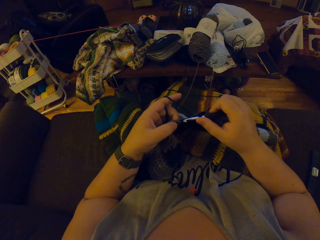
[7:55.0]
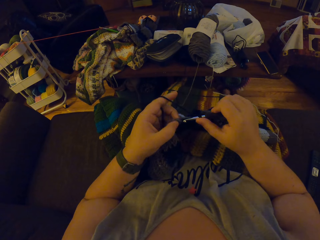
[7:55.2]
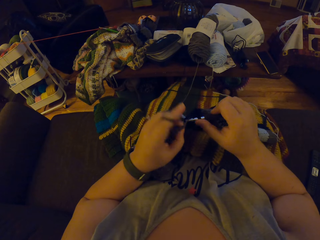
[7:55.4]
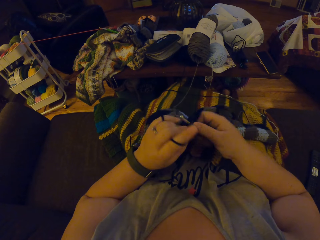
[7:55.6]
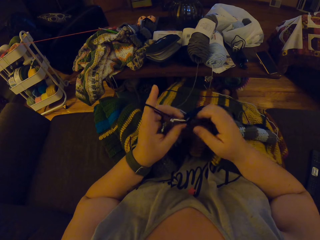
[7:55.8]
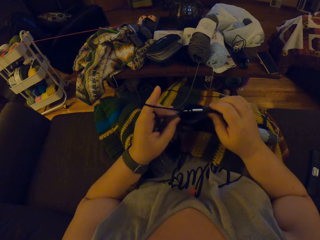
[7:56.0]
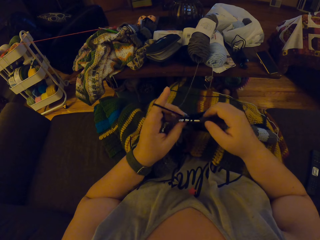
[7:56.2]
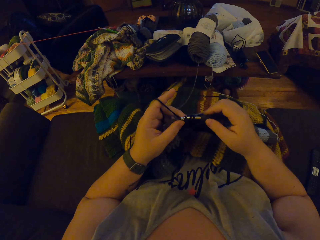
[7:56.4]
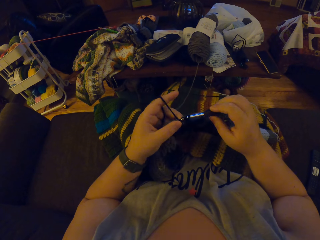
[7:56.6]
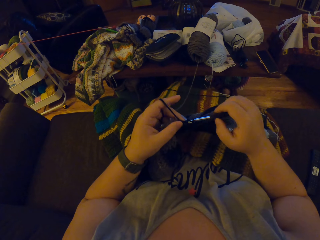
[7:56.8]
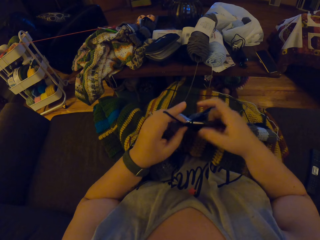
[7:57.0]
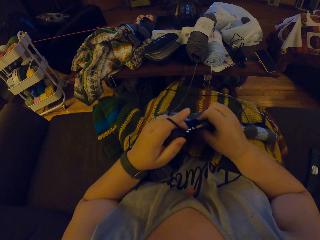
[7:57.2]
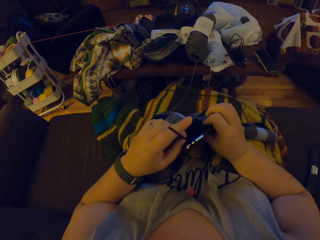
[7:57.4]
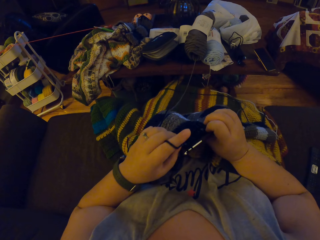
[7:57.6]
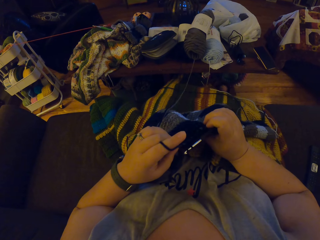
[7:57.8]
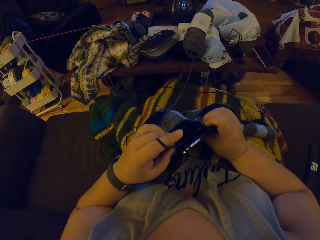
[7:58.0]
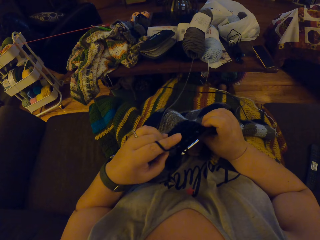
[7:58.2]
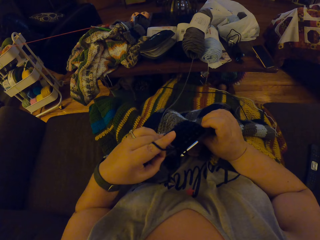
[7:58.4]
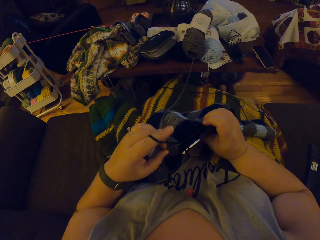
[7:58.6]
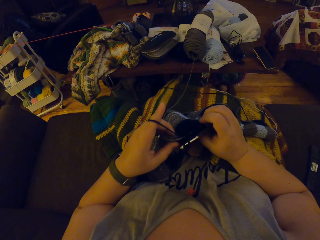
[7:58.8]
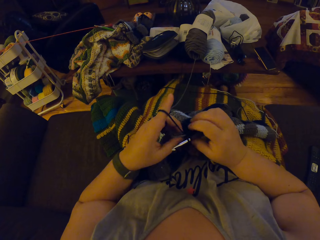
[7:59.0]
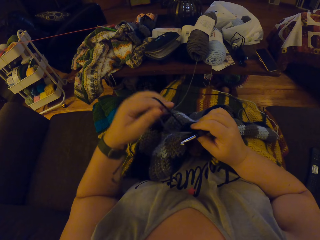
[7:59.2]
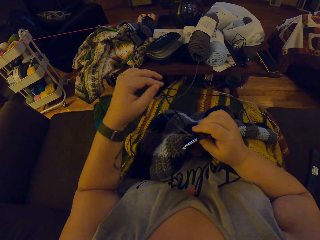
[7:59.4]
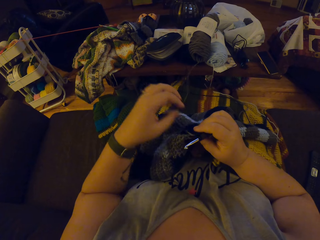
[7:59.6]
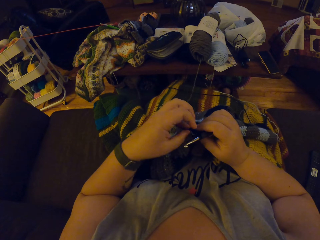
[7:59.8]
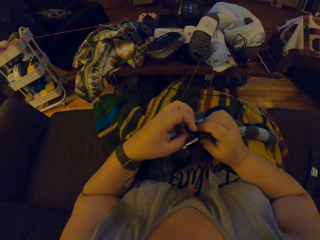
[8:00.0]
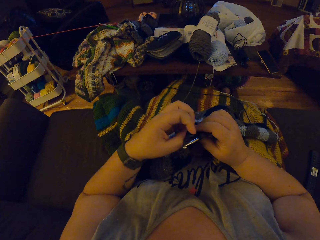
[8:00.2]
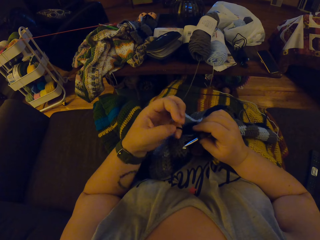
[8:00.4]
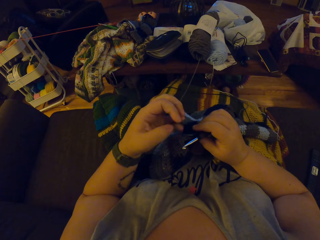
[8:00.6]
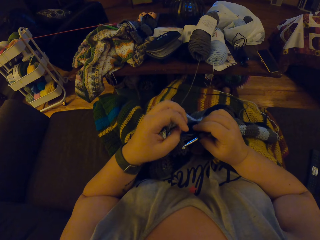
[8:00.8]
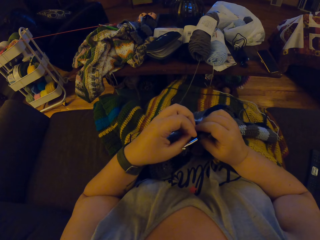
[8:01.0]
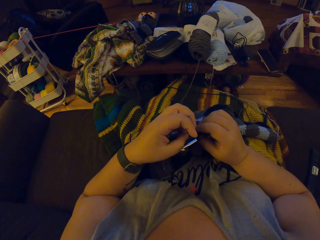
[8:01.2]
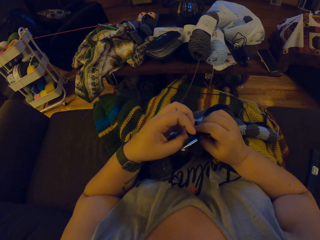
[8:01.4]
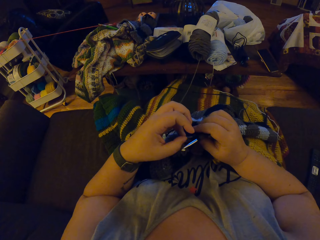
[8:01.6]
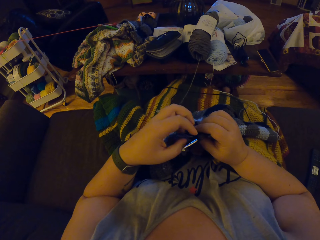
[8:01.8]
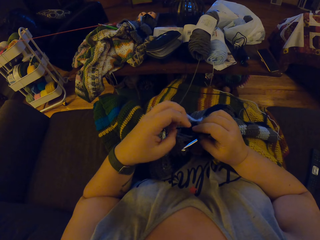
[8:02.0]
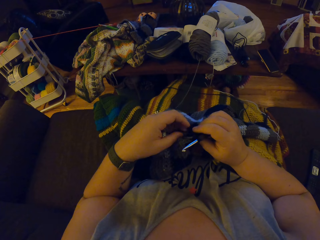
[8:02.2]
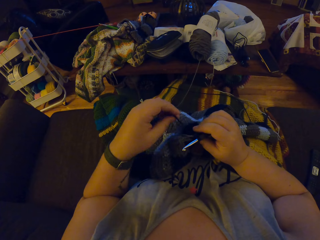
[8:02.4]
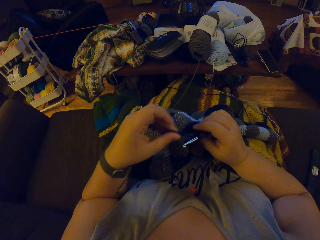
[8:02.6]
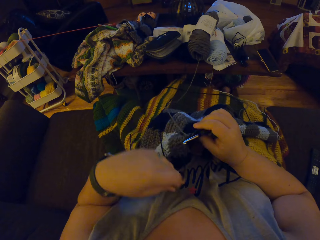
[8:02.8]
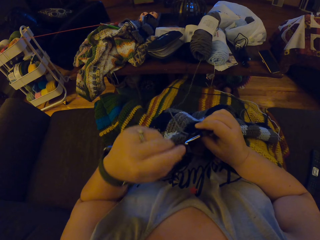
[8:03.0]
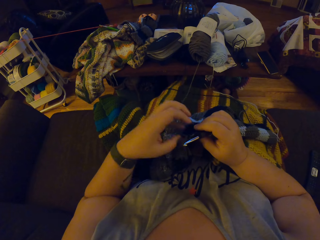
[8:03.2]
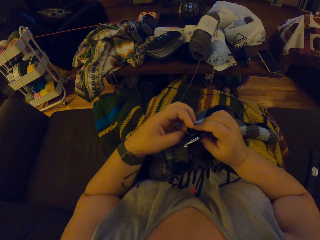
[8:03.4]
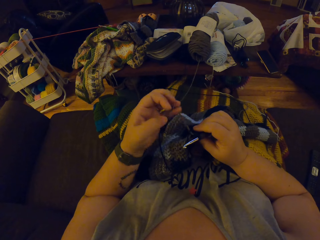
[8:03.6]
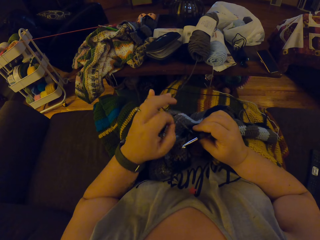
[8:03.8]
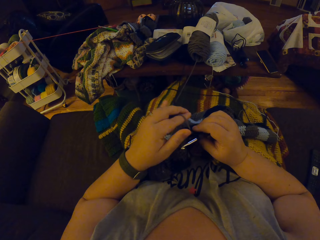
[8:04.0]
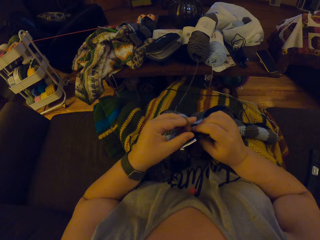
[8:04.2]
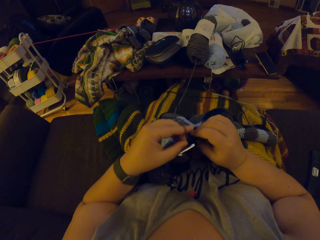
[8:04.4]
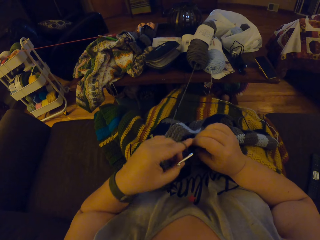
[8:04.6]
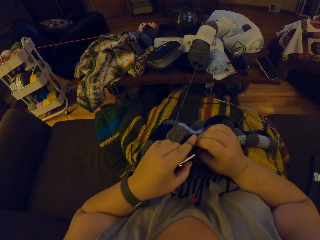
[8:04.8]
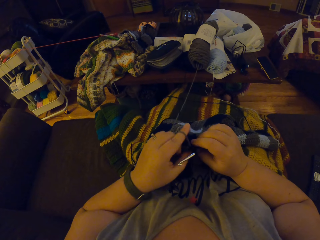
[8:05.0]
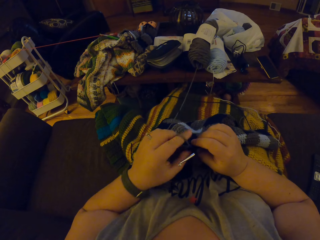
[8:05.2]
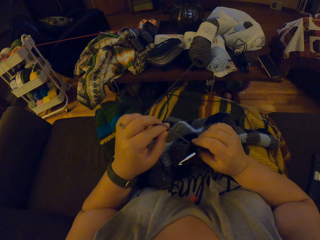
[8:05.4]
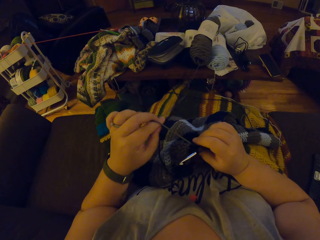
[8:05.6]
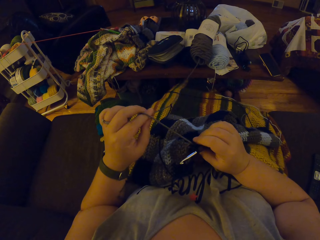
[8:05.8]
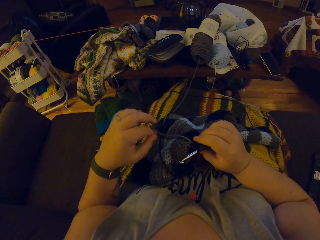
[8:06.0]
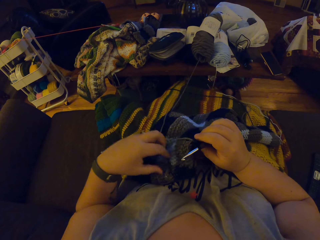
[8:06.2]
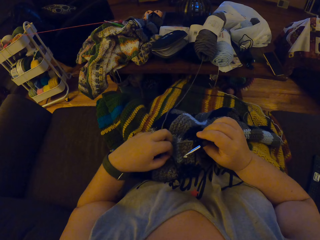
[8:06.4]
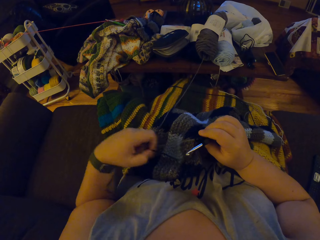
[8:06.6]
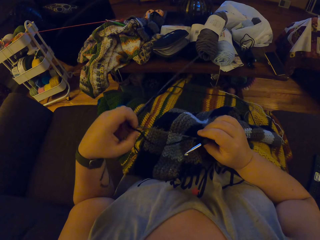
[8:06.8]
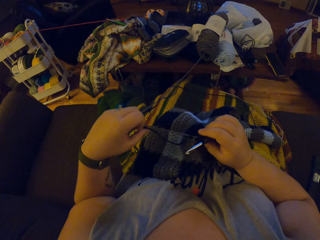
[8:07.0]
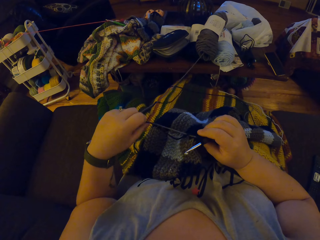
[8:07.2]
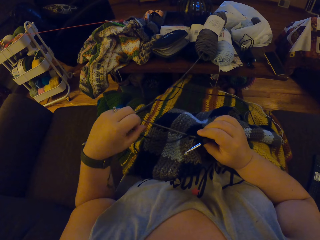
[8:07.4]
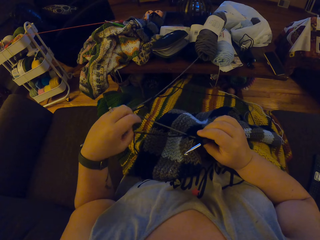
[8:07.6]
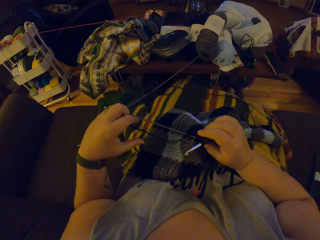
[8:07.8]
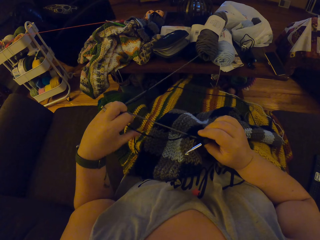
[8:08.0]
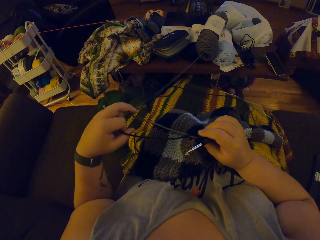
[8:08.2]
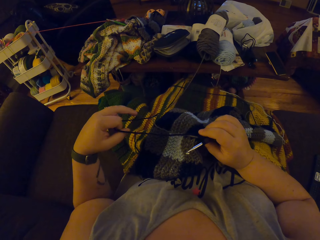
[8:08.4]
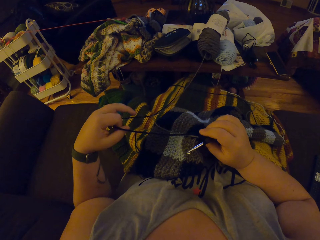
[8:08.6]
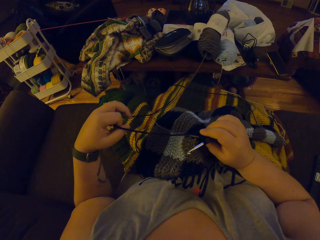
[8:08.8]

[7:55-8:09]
The camera wearer examines the crochet. She unhangs the black yarn from her left fingers. She separates the black yarn from the grey yarn. She hangs the grey yarn on her left pinky finger. She hangs the grey yarn on her left index finger. She unhangs the grey yarn from her left fingers. She separates the black yarn and the grey yarn.

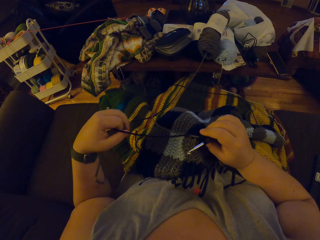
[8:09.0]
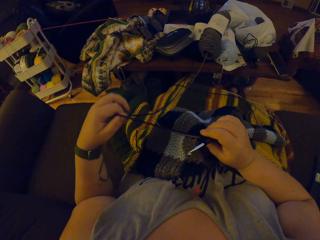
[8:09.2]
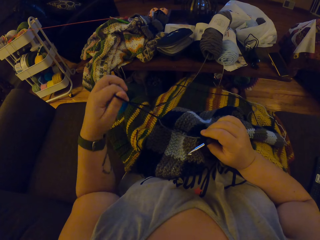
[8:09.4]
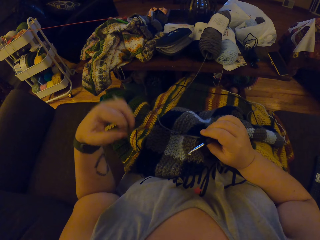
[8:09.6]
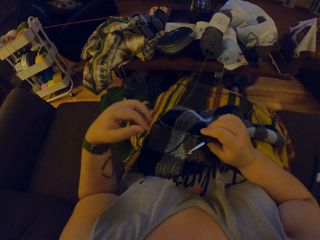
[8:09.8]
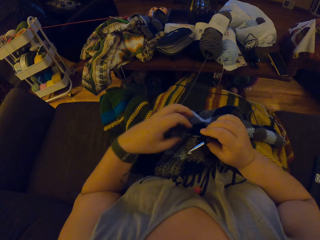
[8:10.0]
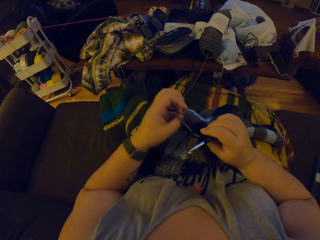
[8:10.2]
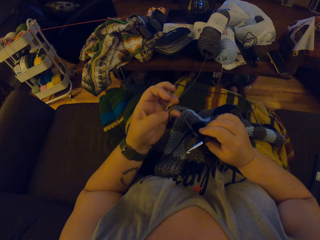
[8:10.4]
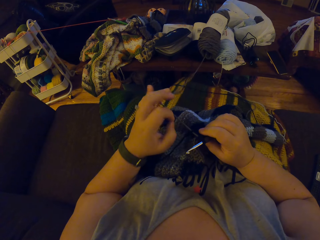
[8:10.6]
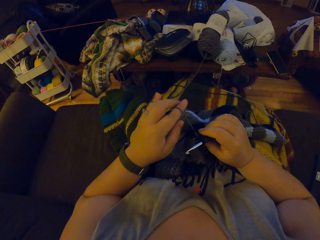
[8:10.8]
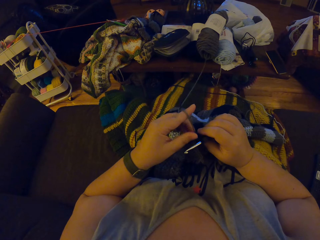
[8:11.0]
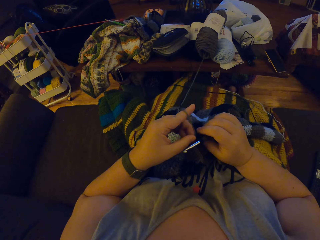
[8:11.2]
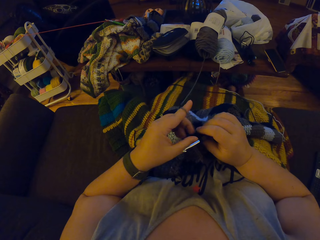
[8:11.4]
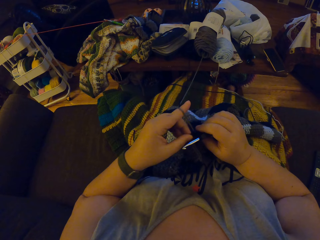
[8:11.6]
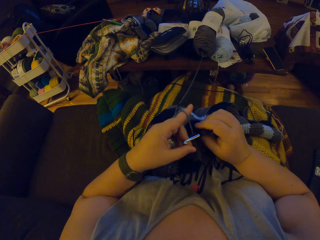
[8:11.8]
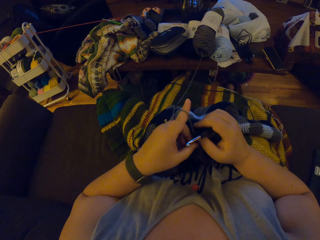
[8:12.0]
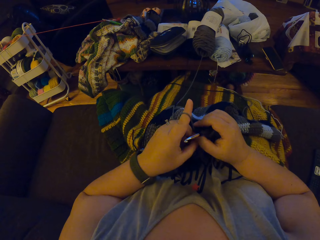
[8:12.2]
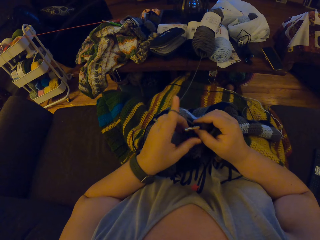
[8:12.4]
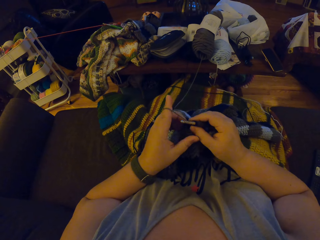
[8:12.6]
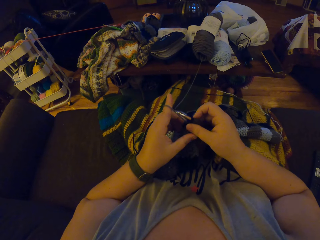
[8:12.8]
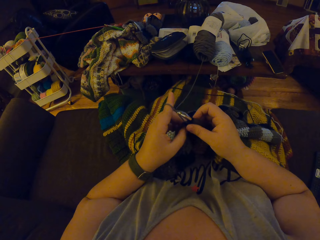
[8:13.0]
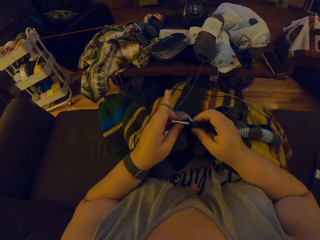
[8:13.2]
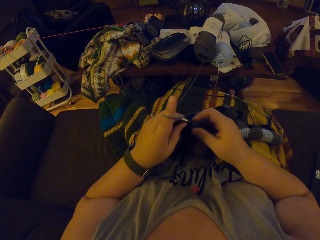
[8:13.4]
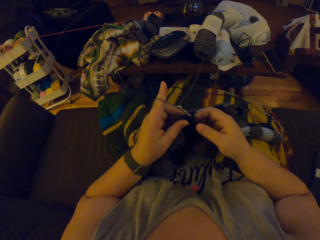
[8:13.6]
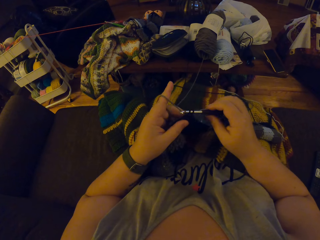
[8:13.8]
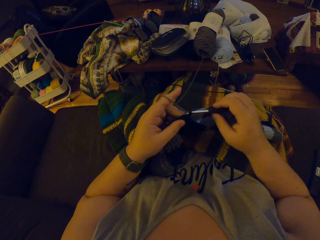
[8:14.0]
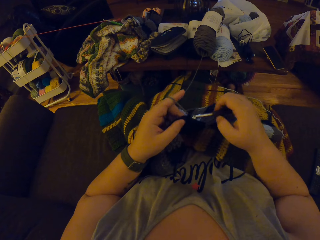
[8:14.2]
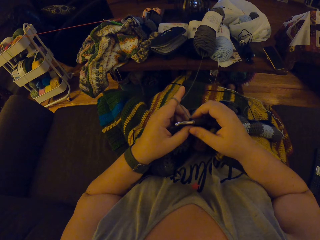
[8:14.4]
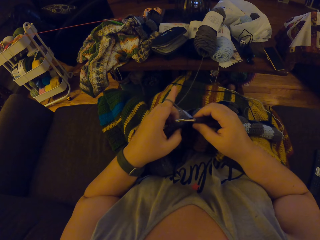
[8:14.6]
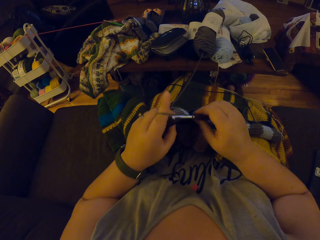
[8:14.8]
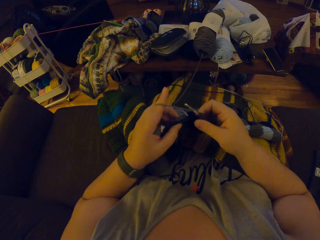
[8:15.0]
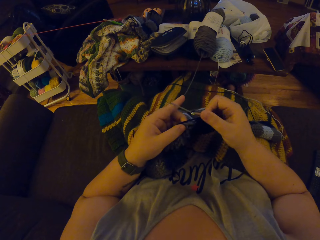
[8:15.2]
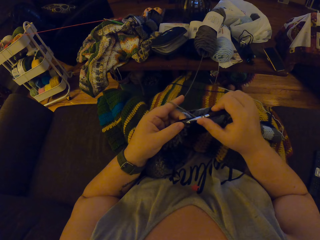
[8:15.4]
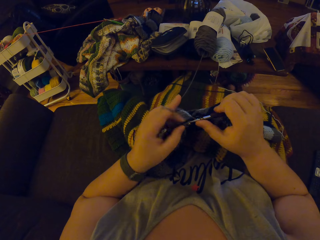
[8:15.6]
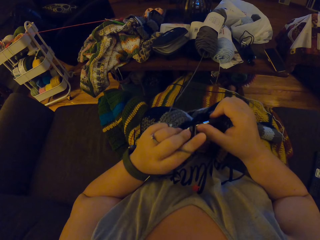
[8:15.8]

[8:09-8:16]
The camera wearer hangs the grey yarn on her left pinky finger. She hangs the grey yarn on her left index finger. She pins down the black yarn with her right thumb. She crochets the grey yarn with the crochet hook.
